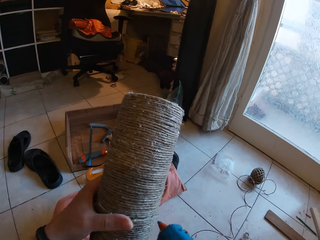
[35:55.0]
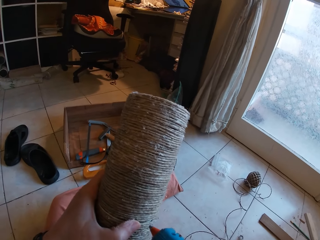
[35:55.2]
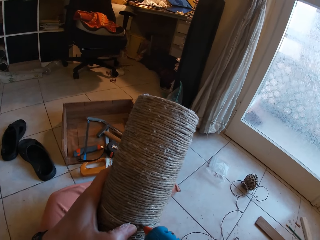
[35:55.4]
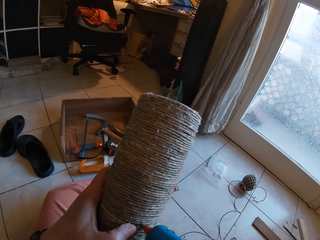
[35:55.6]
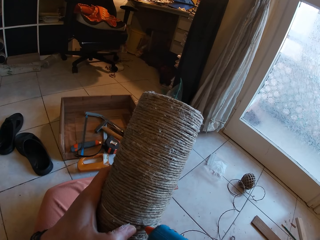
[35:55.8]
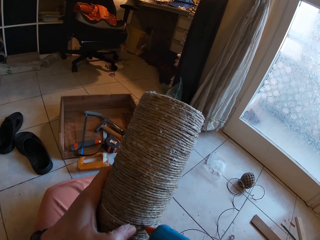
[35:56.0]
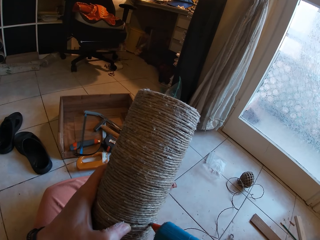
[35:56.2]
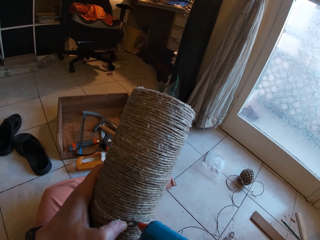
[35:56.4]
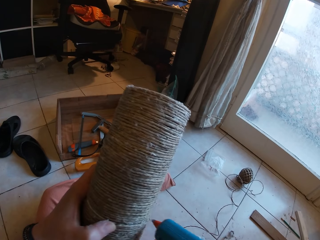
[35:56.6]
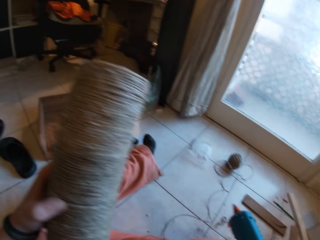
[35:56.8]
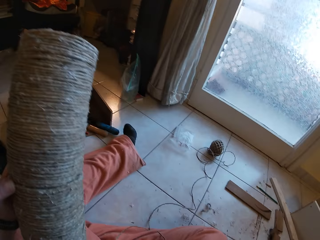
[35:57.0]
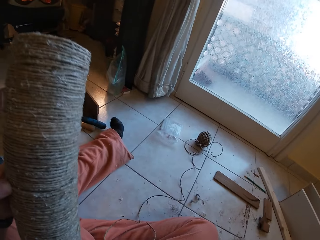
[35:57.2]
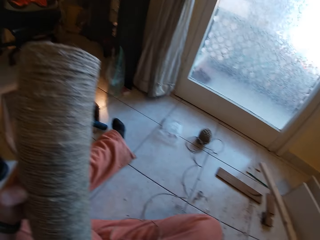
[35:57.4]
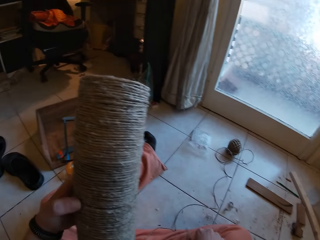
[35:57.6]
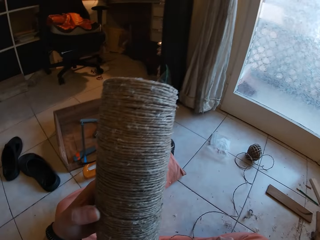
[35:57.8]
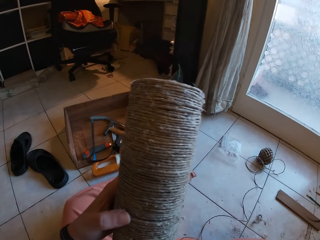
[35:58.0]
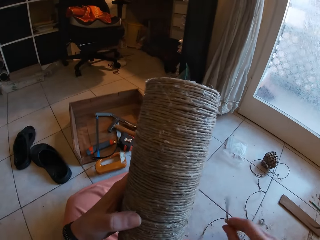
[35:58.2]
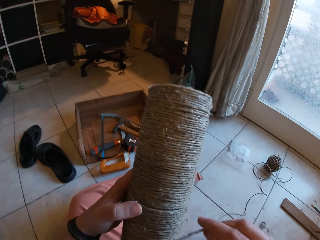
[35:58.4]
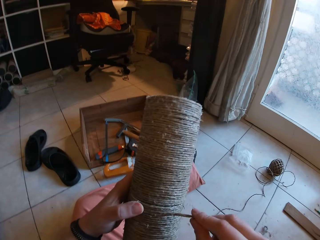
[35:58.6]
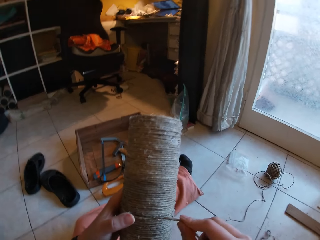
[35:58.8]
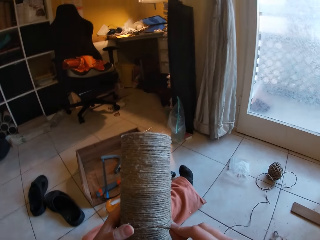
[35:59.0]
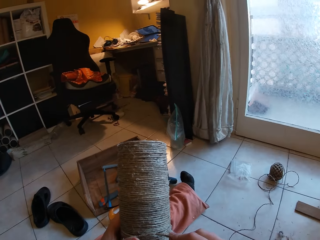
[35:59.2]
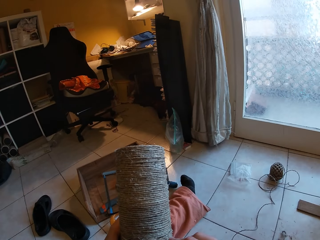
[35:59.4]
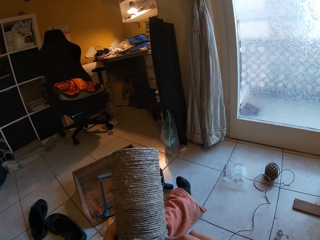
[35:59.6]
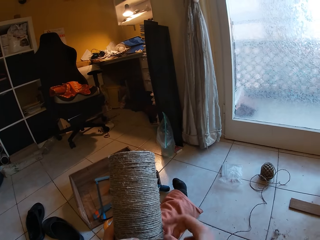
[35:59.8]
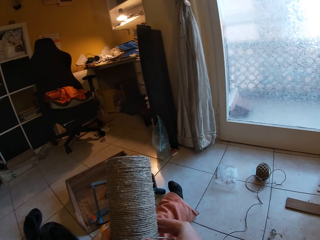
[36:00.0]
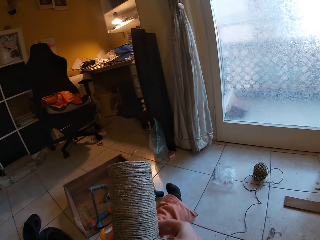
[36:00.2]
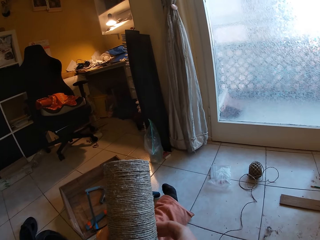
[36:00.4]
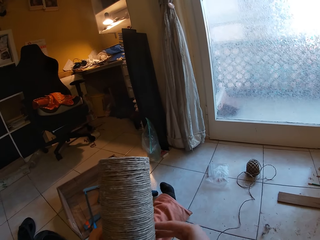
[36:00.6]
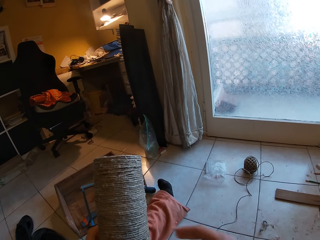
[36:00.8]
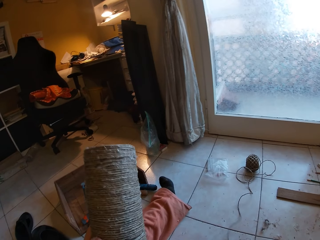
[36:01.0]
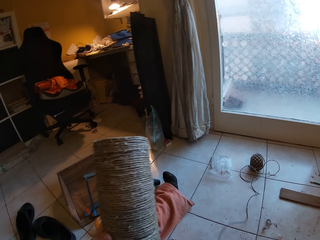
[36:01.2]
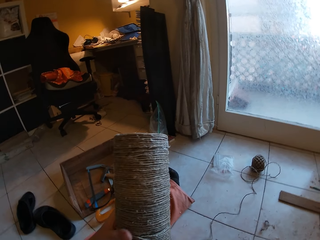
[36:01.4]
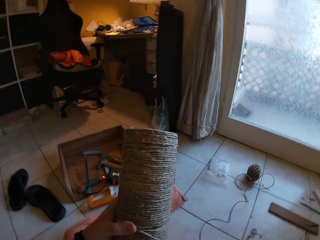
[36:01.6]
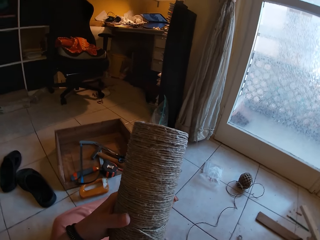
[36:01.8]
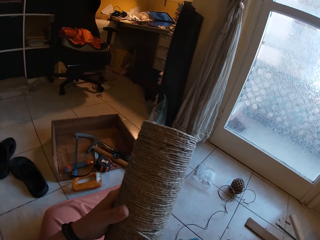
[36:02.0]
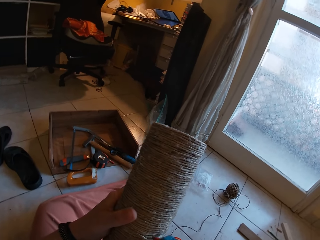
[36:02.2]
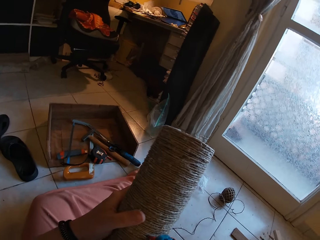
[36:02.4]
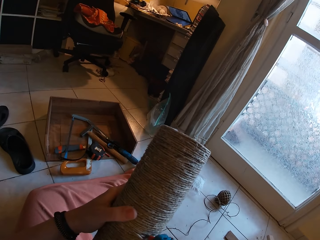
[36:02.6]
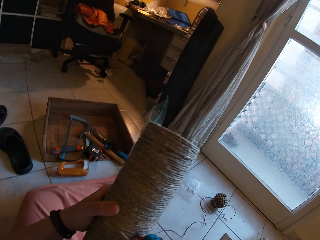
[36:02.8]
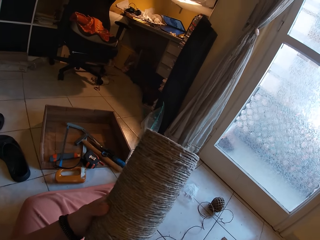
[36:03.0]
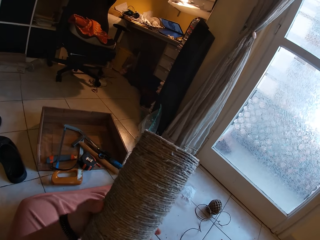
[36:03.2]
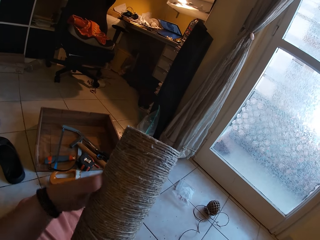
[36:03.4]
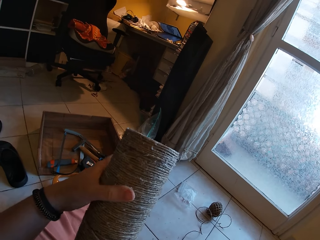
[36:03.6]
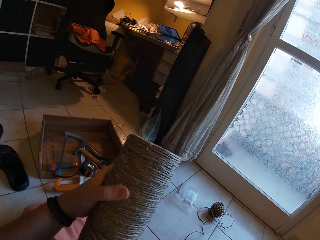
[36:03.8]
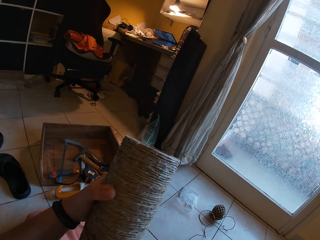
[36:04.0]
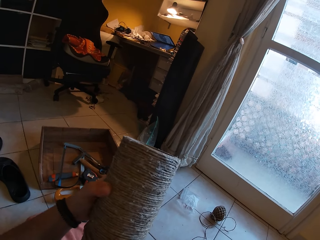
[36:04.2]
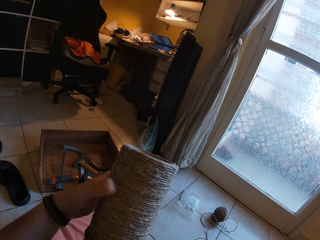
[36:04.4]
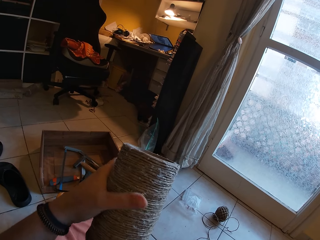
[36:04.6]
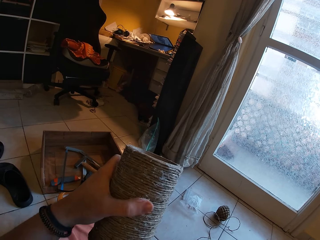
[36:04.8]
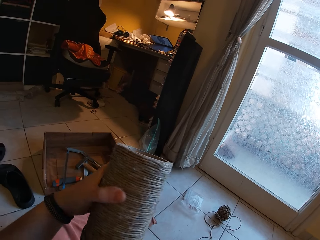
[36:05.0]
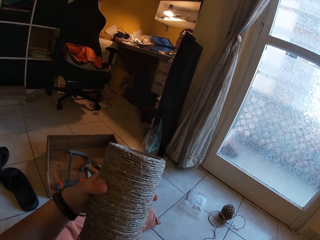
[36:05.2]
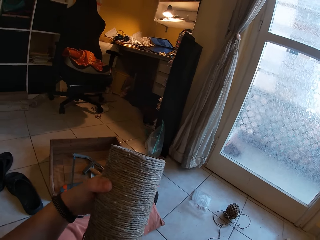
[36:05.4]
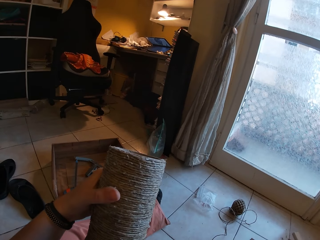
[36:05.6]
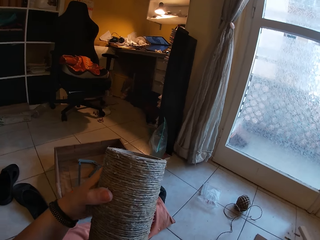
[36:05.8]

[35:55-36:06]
The camera wearer rotates the thread cone. He applies glue on the rolled hemp rope with the glue gun. He drops the glue gun on the floor. He rolls the hemp rope around the rolled hemp rope with his hands. He applies glue on the thread cone. He rotates the thread around the cone.

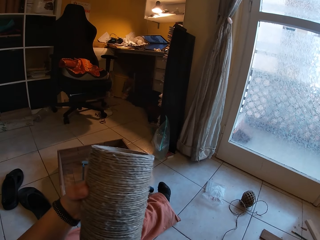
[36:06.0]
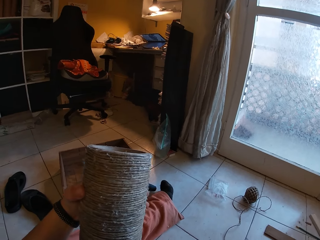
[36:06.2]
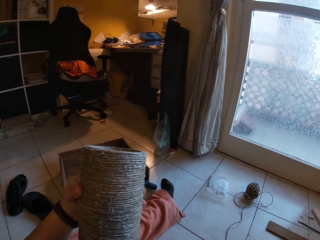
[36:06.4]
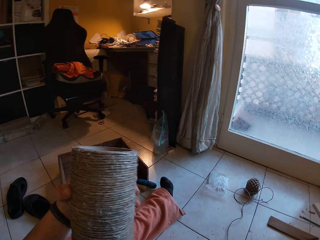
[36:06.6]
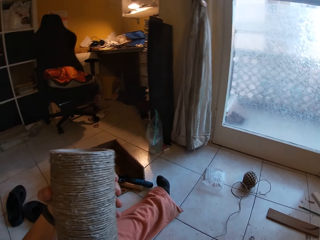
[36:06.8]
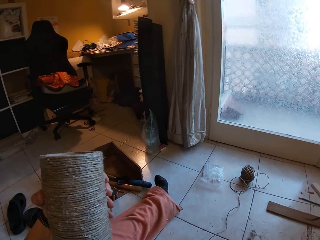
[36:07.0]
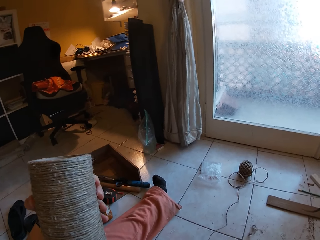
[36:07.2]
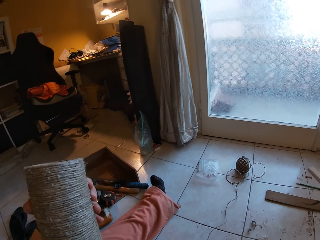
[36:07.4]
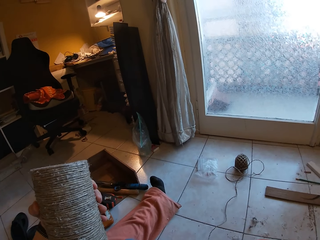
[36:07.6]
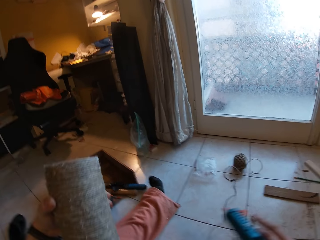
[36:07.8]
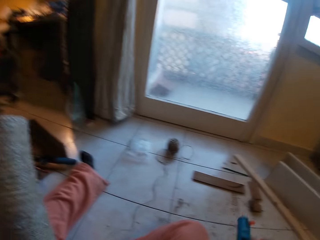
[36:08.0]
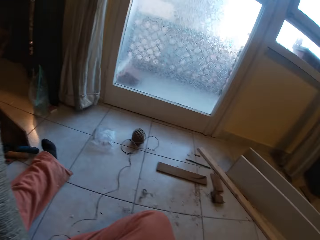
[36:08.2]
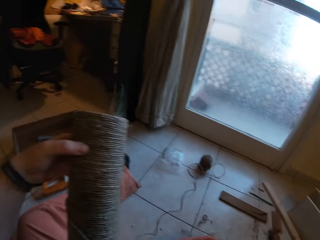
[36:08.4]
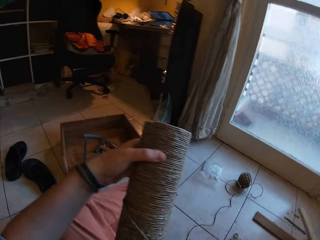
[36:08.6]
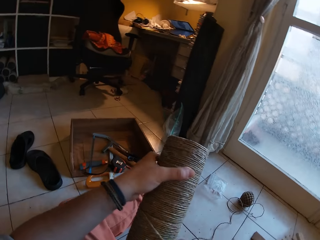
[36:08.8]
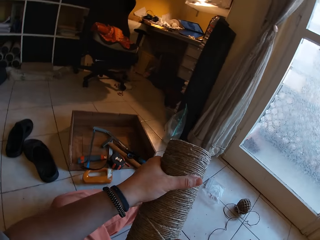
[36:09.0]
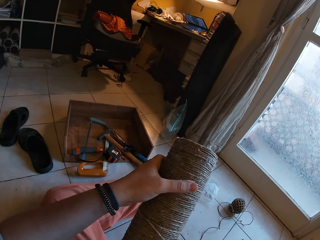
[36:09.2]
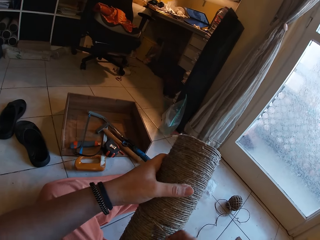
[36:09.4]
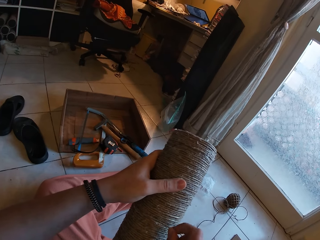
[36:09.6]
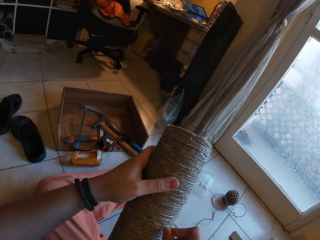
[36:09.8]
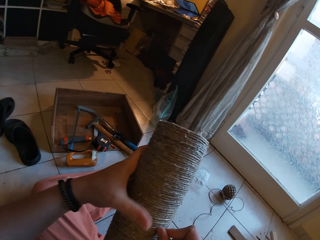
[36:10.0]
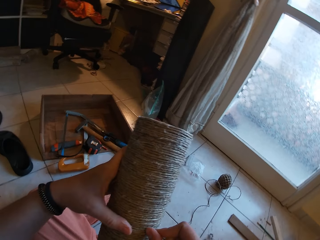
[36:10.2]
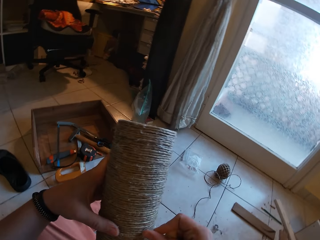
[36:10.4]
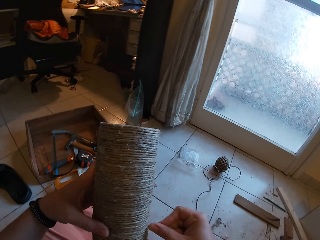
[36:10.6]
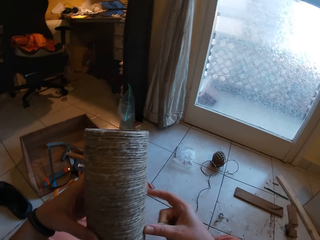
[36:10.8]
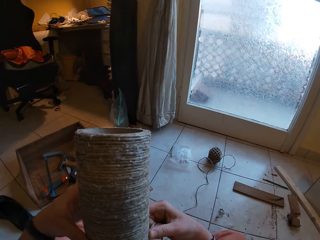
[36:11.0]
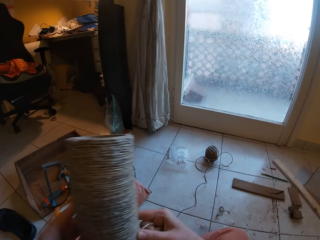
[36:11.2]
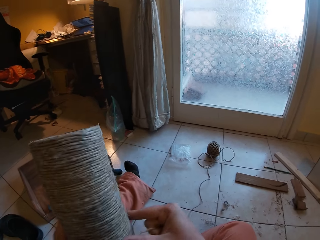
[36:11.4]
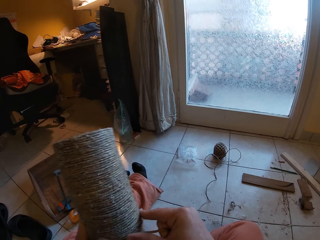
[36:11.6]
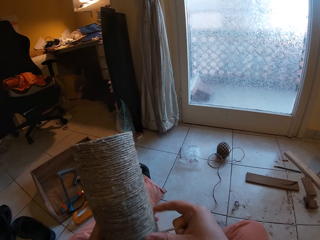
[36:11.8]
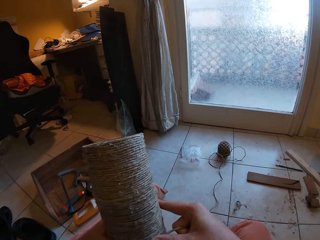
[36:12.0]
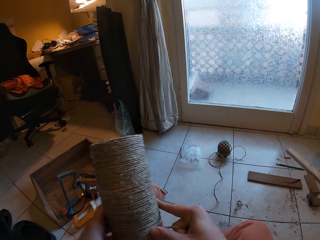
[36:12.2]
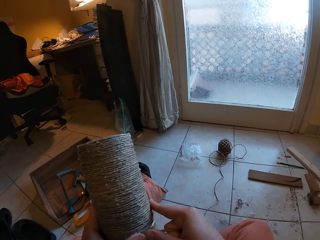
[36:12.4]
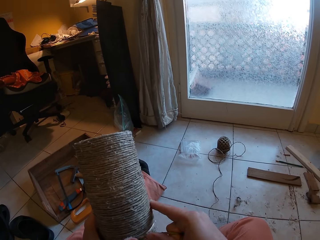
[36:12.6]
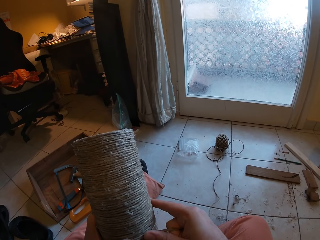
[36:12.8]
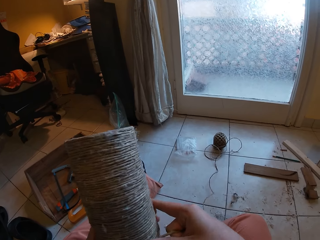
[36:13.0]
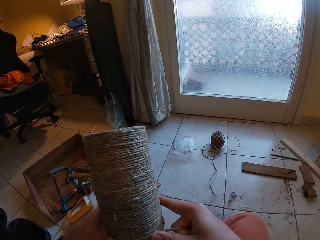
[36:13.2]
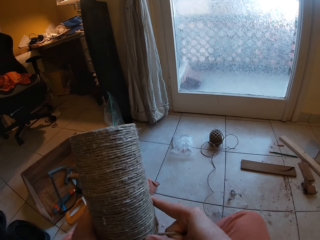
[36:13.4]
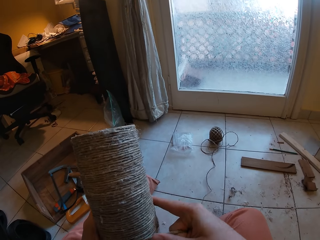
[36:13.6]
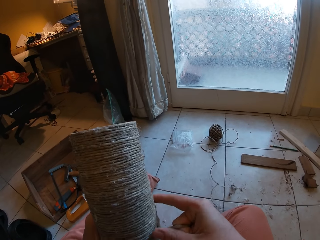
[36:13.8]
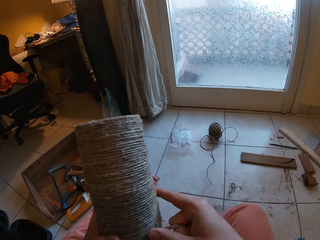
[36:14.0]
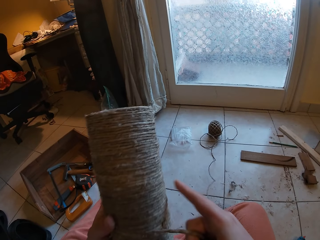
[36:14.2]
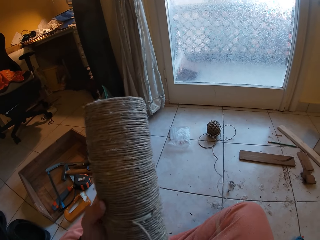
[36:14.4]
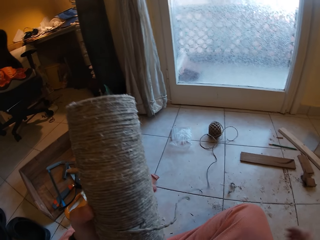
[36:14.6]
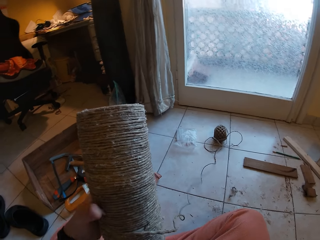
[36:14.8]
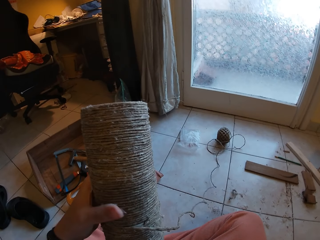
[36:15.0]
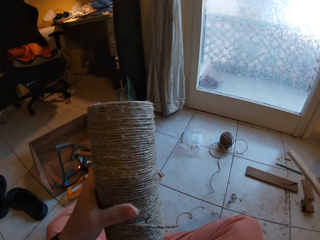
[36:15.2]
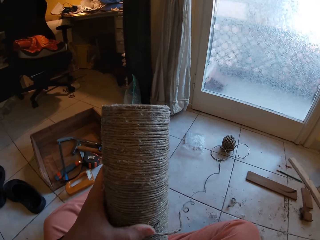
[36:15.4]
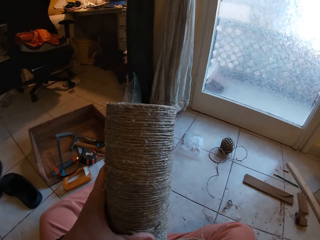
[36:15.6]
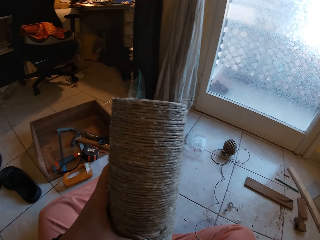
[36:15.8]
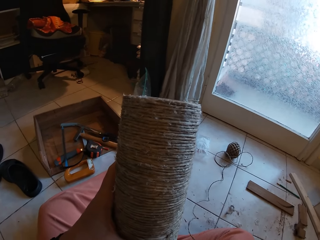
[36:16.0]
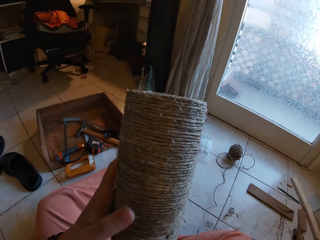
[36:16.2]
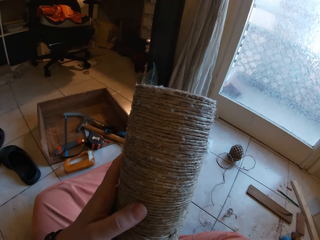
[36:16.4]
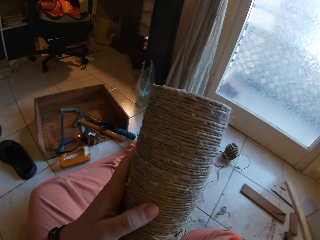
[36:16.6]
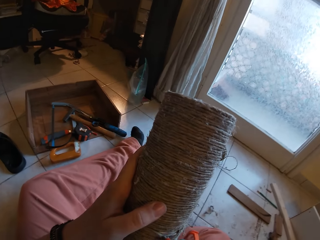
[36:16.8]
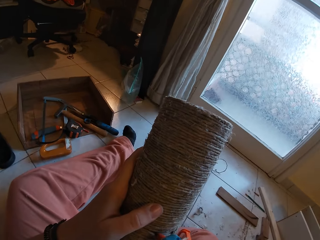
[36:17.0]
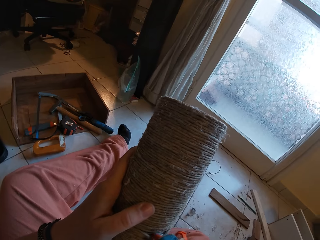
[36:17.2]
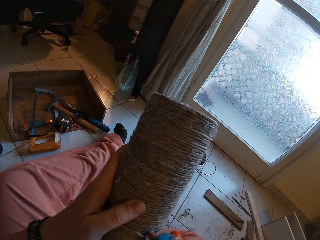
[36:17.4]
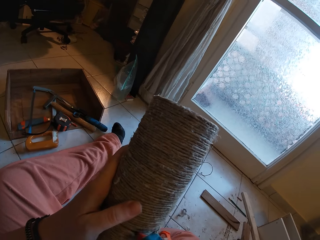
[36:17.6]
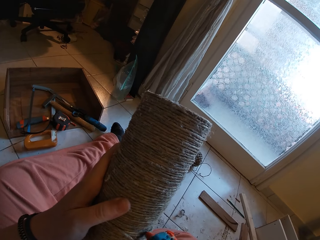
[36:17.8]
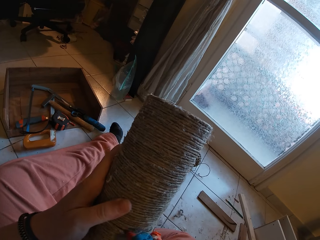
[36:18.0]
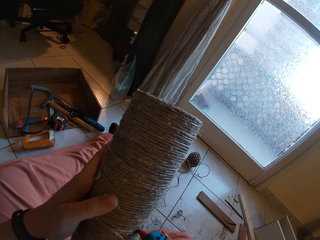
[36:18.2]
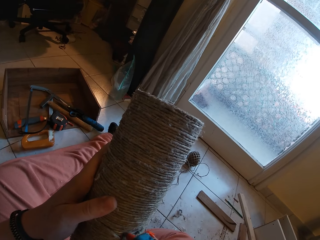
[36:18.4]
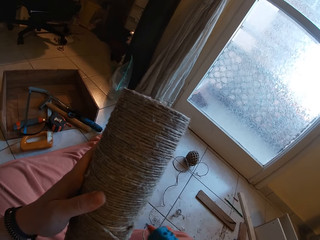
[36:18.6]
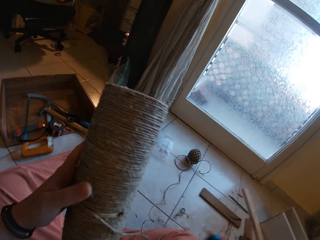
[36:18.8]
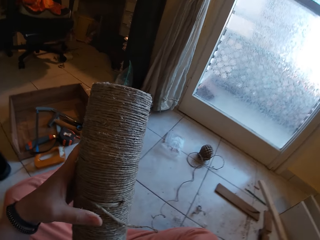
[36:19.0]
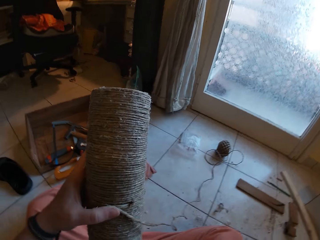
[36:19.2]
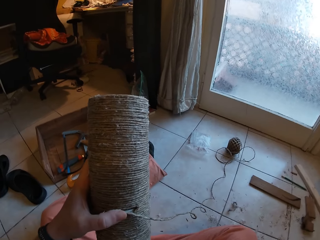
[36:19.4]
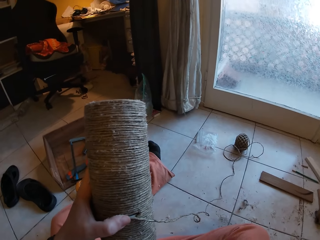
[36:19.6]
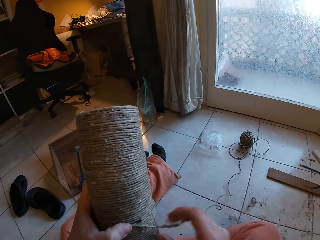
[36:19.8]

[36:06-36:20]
The camera wearer picks up a glue gun. They apply glue on the thread cone. They drop the glue gun on the floor. They rotate the thread around the cone. They apply glue with the glue gun on the rolled hemp rope with his right hand. They apply glue on the craft with the glue gun in her right hand.
